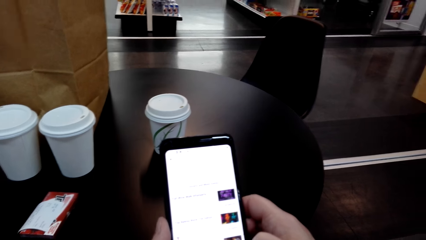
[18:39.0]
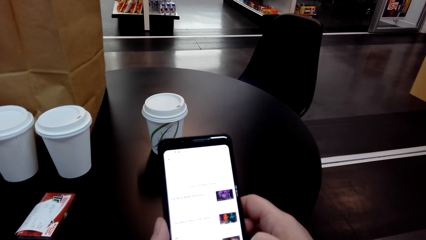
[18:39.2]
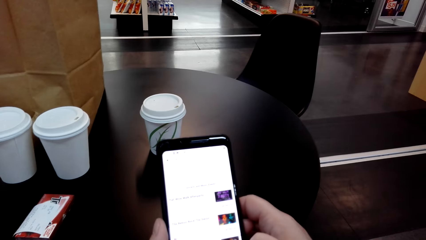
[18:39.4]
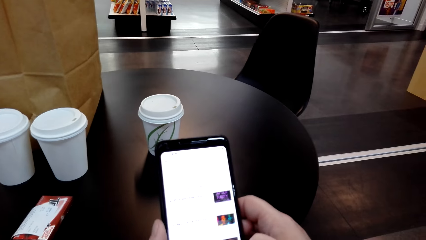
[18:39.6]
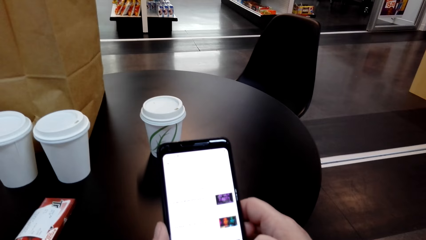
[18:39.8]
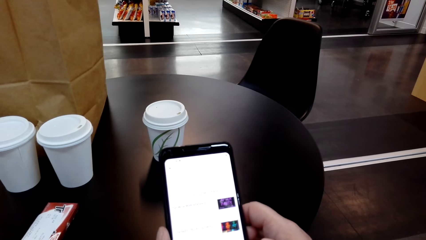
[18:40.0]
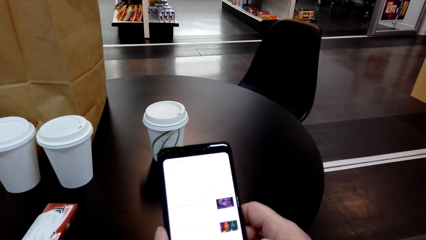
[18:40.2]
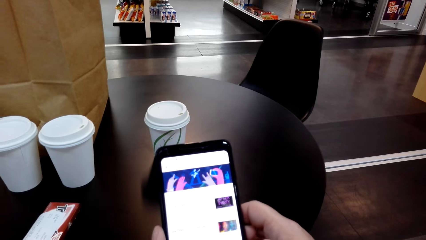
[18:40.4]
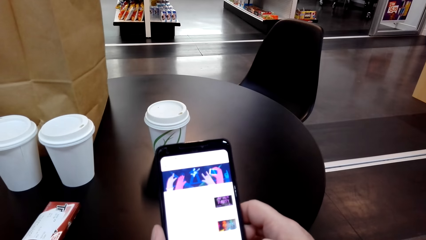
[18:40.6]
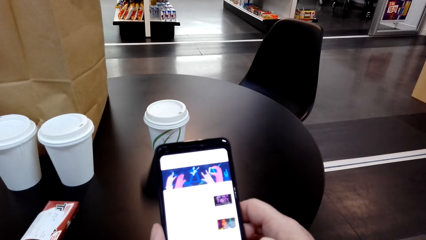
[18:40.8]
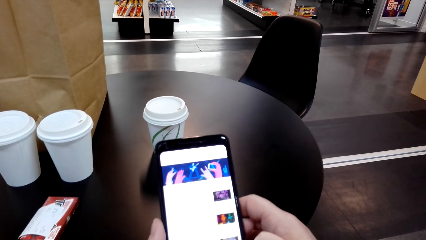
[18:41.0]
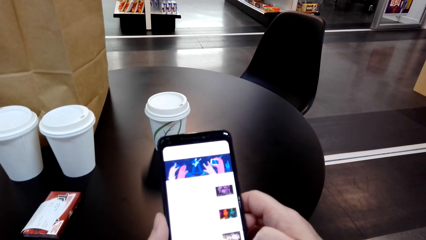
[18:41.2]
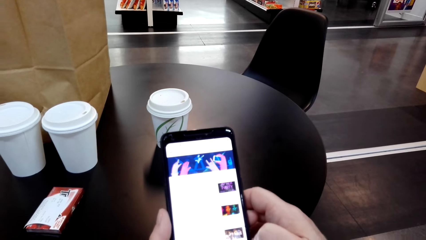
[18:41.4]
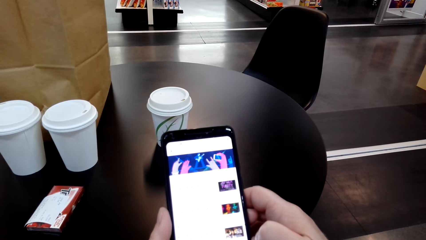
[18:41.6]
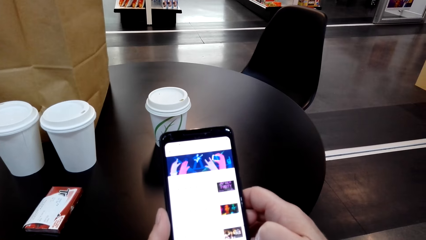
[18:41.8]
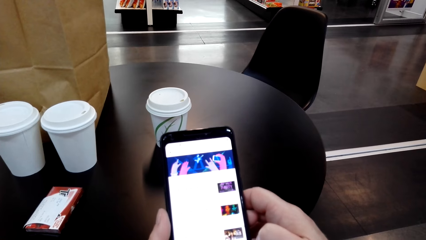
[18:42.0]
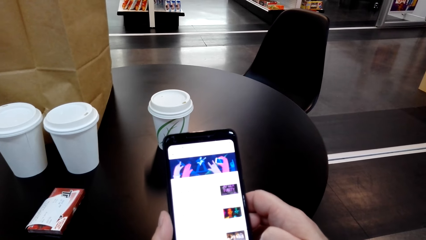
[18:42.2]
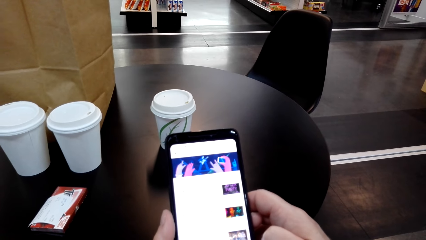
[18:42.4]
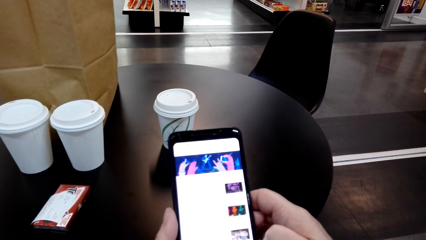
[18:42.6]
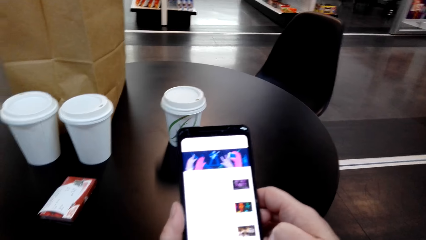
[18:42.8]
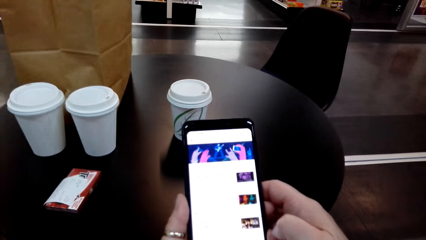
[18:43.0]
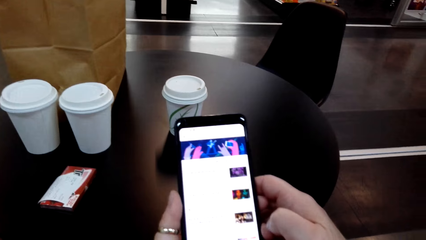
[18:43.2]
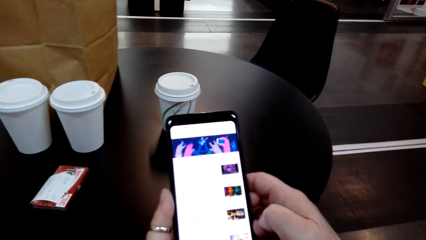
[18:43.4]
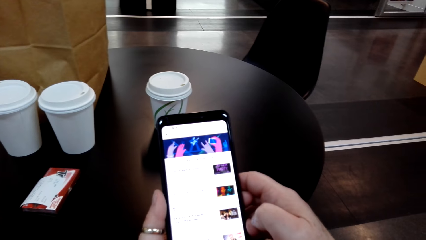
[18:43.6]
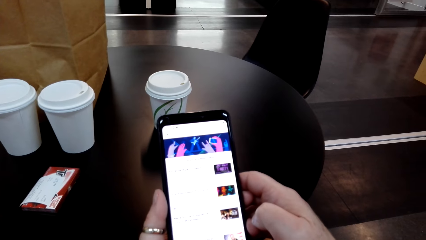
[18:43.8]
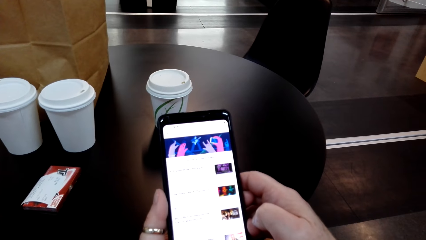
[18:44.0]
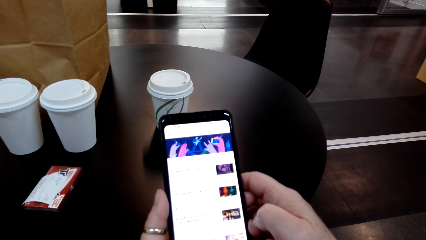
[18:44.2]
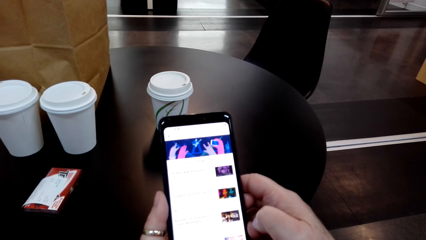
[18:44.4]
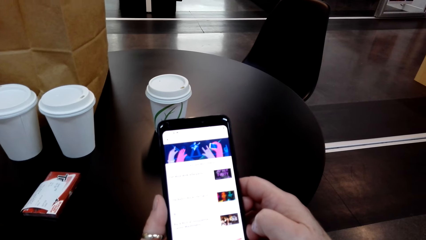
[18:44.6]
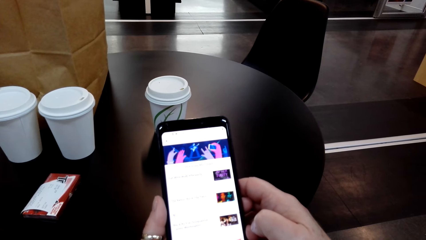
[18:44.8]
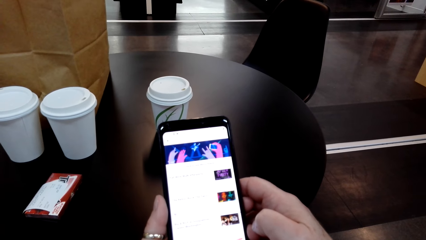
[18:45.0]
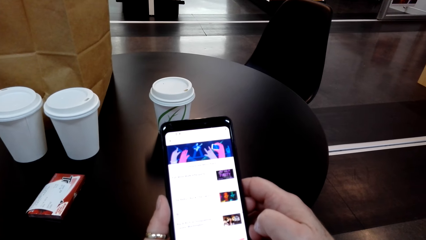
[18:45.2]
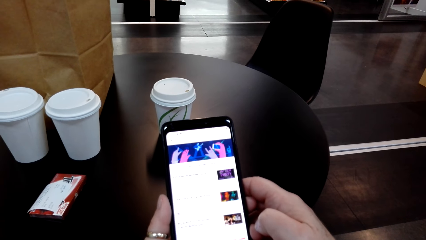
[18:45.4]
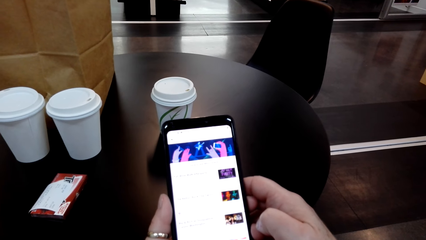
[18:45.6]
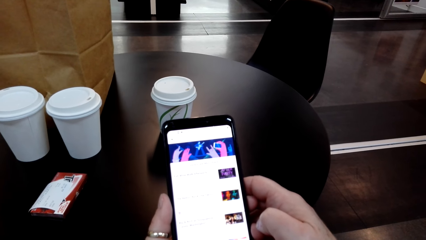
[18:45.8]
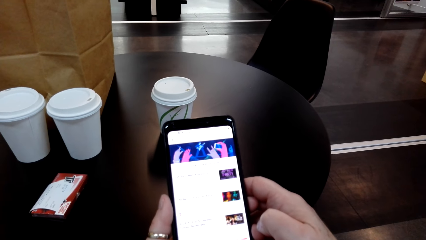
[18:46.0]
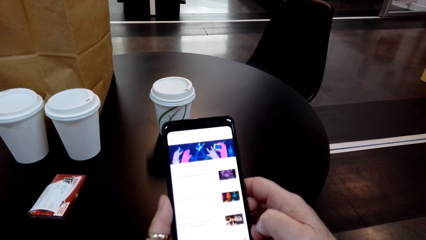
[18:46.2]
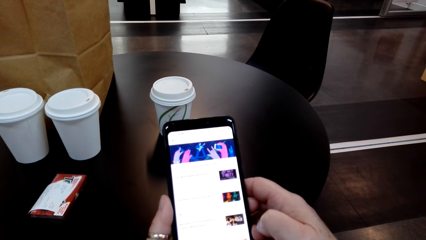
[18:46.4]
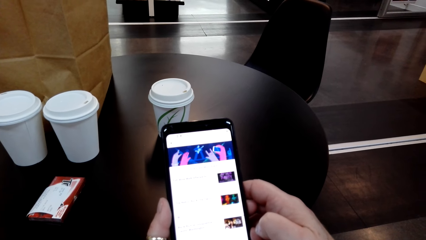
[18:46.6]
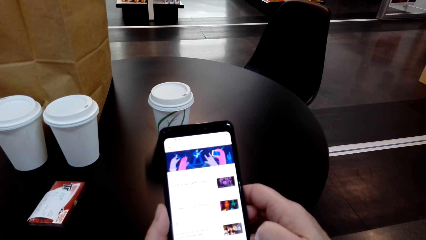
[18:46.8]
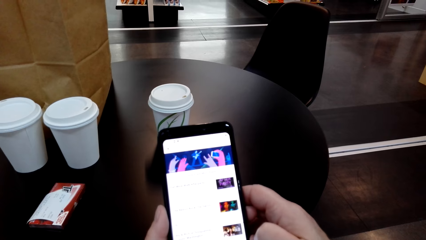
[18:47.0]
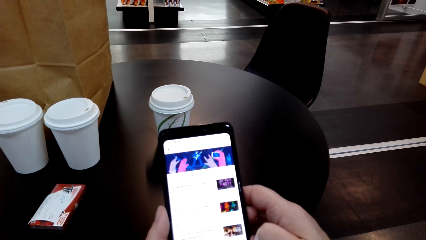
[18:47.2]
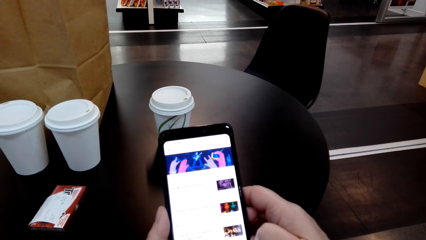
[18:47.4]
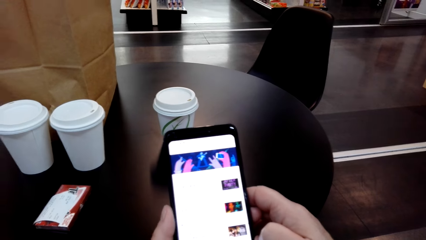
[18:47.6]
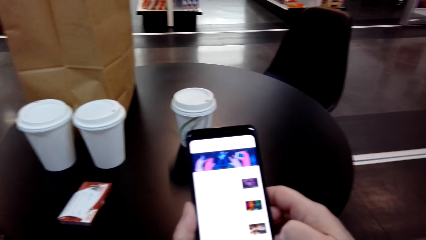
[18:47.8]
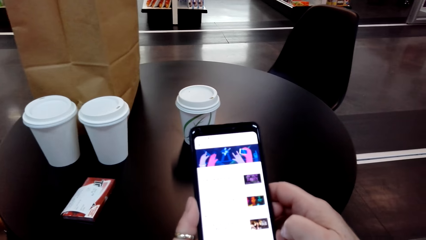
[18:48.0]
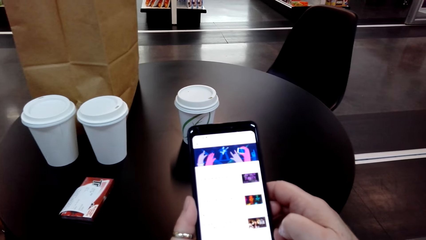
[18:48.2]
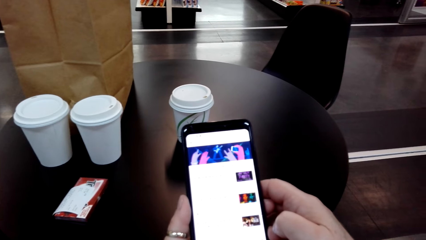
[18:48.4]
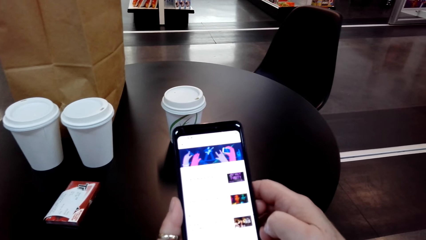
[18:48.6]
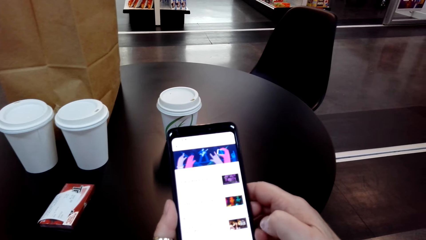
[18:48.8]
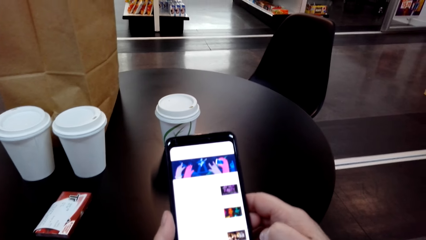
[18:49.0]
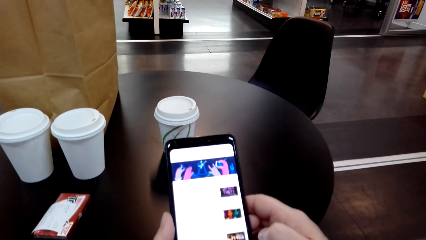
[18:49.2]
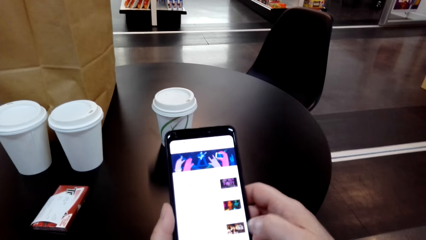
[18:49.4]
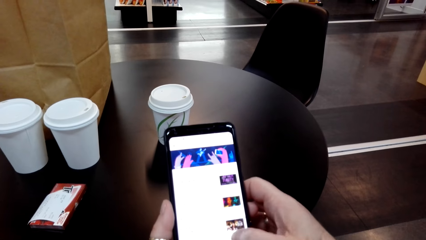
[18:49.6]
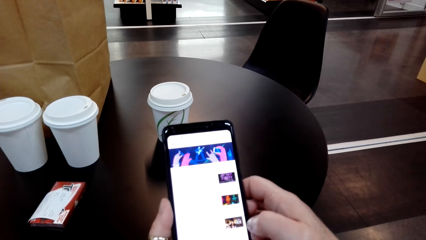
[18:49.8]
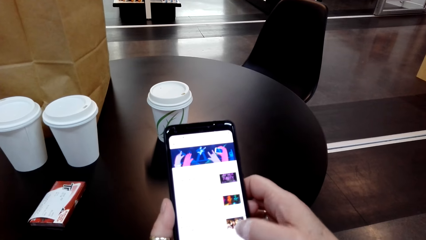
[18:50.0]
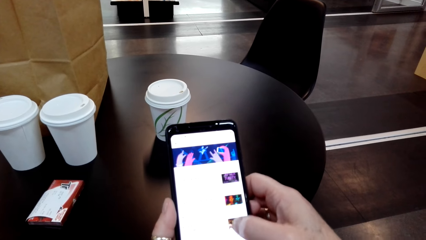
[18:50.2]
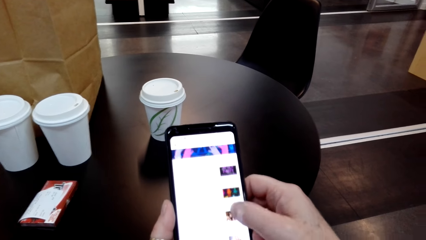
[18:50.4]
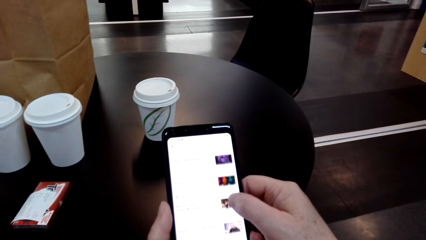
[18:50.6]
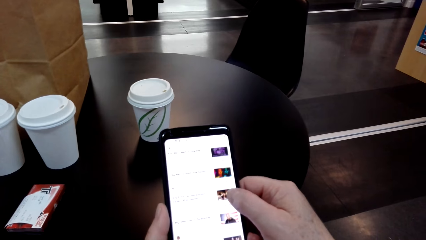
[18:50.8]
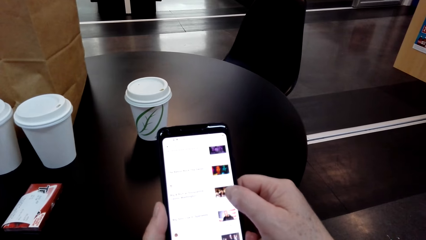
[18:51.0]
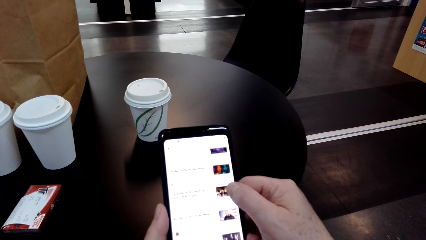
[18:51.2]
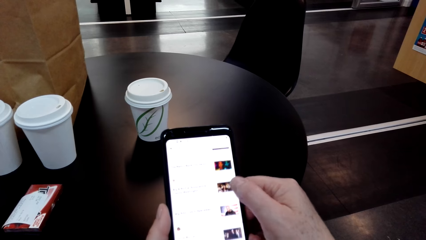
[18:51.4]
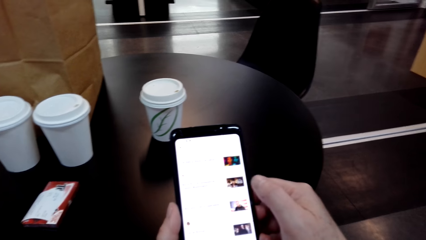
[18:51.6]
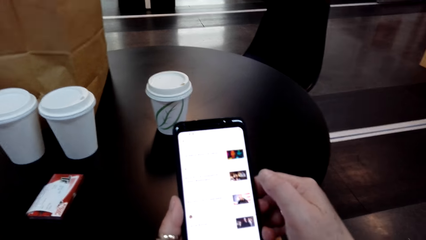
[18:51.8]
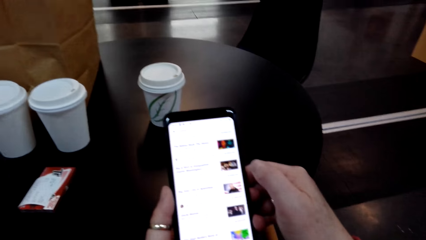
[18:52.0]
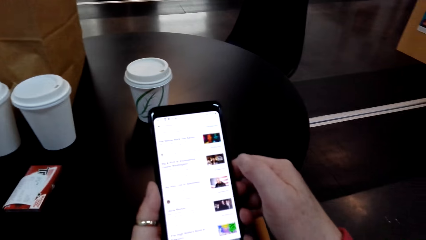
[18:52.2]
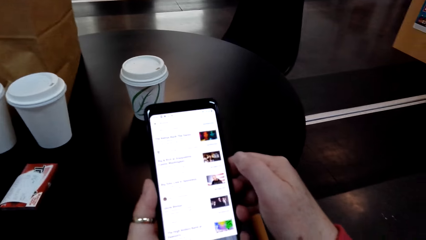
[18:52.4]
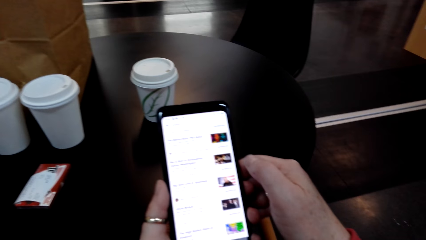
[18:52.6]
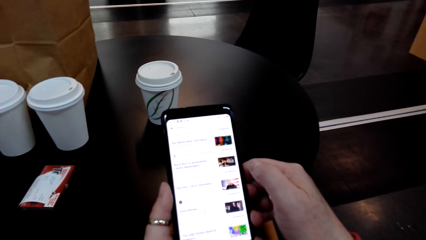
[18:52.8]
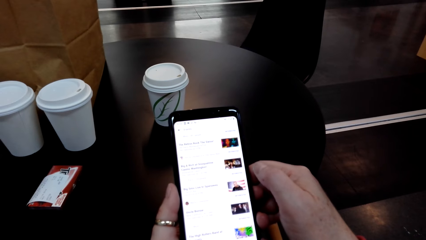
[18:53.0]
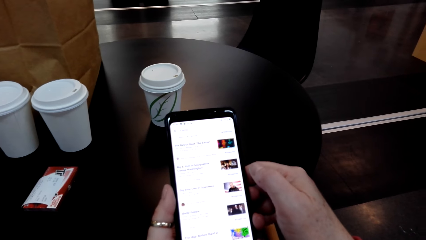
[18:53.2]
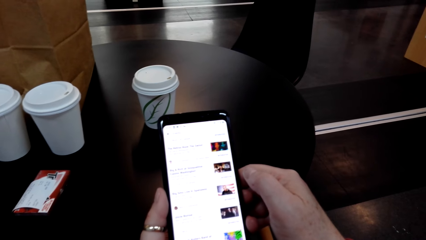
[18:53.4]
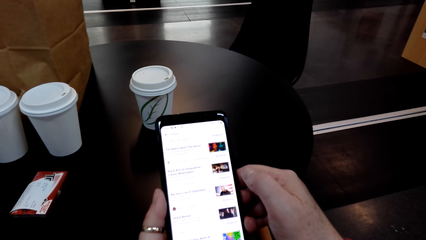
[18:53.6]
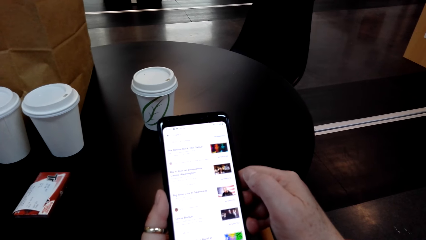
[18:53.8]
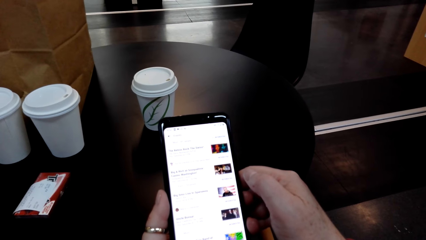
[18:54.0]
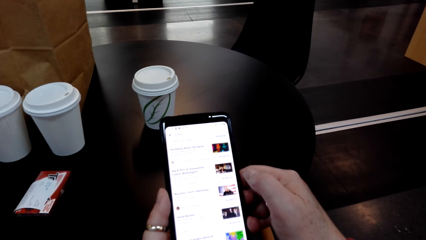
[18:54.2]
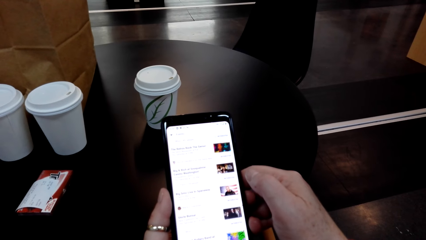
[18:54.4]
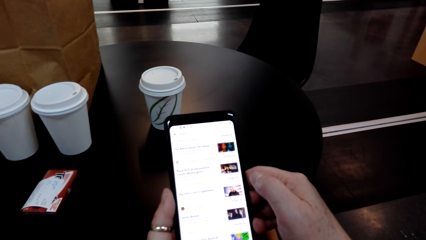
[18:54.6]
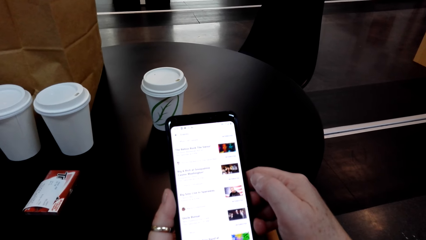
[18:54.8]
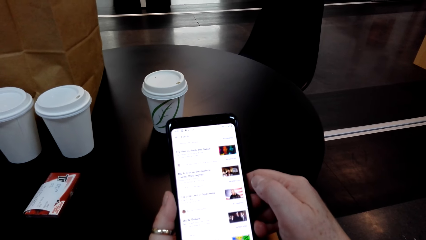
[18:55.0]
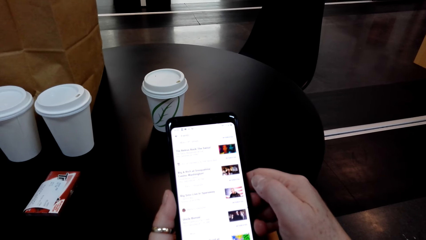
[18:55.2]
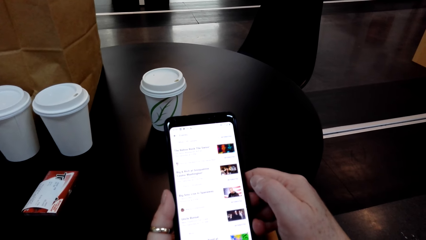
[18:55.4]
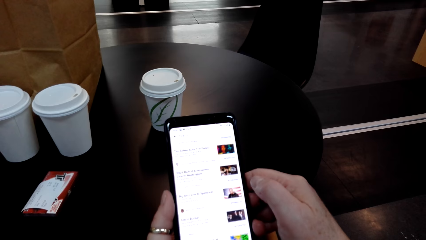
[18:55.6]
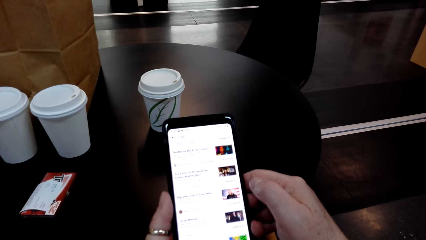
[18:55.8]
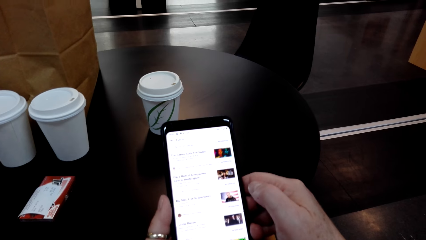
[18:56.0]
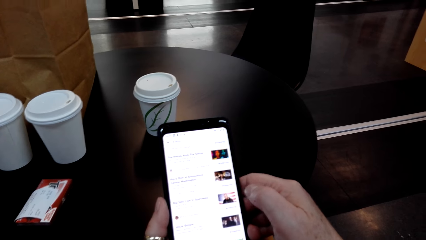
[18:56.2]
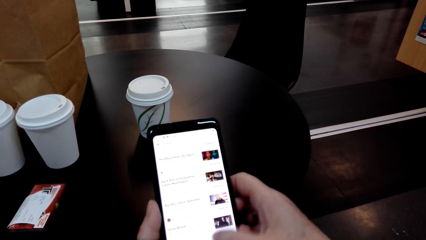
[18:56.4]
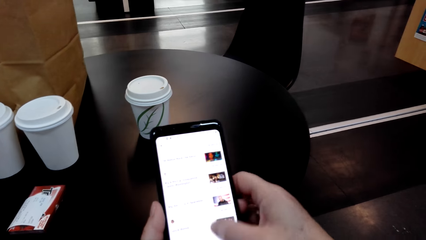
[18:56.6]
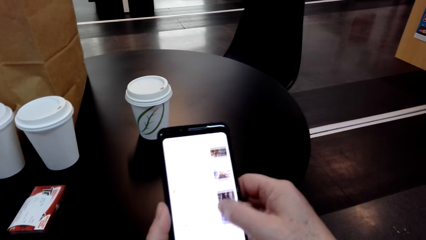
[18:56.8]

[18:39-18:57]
The camera wearer uses her phone. They look at the phone. They touch the phone's screen. They scroll through the phone. They halt the screen.
